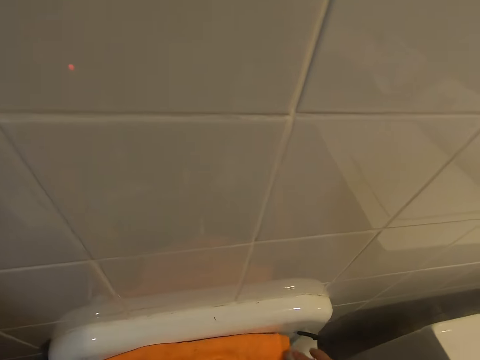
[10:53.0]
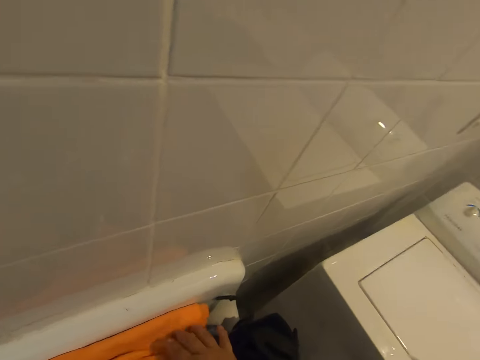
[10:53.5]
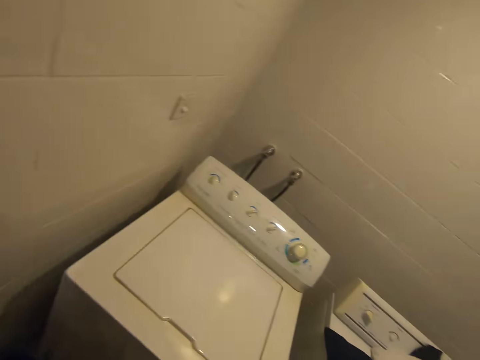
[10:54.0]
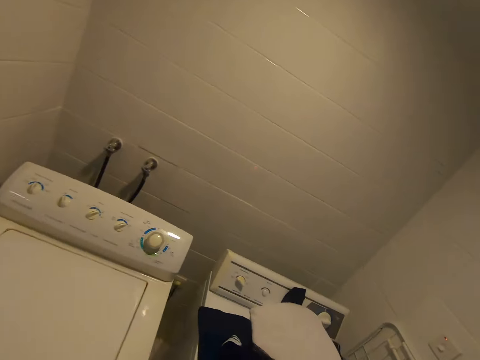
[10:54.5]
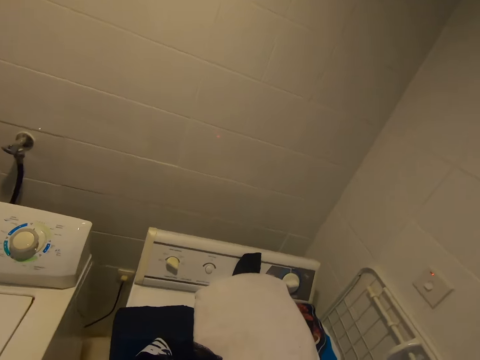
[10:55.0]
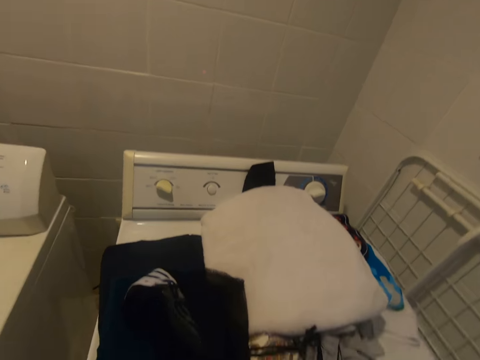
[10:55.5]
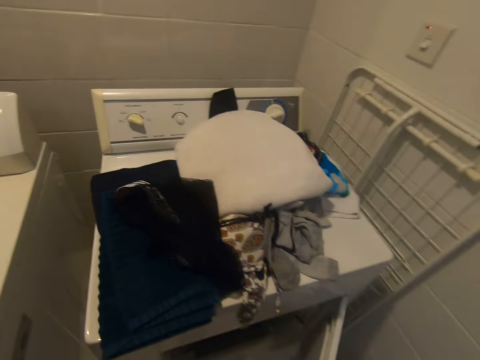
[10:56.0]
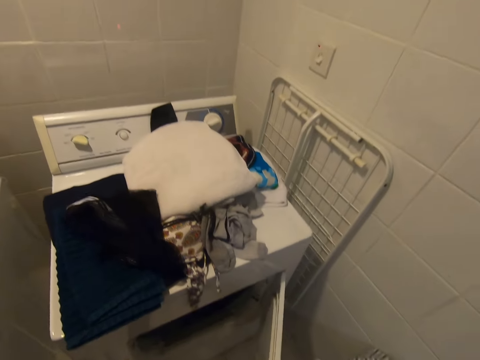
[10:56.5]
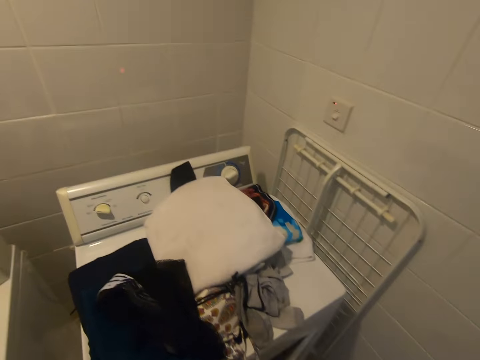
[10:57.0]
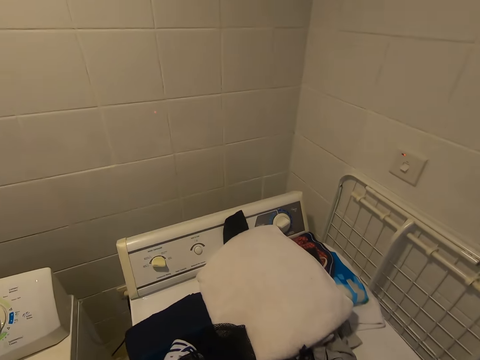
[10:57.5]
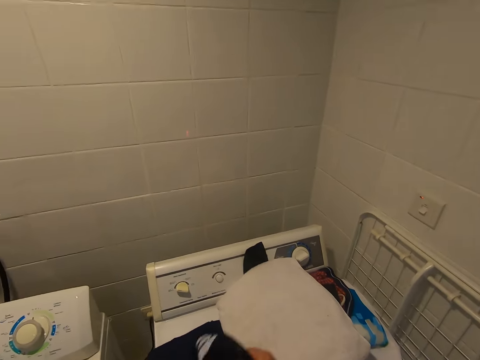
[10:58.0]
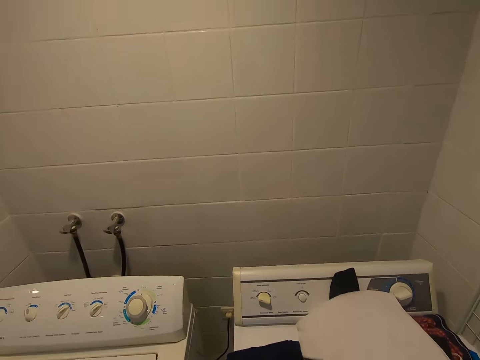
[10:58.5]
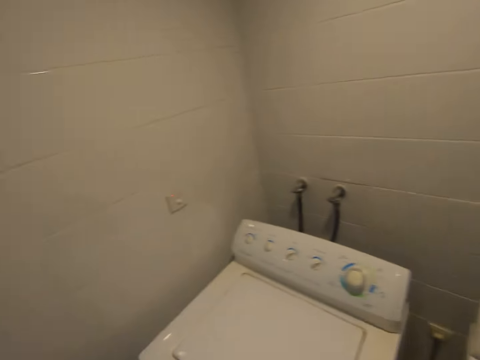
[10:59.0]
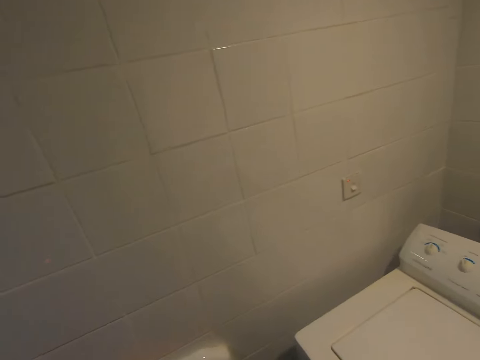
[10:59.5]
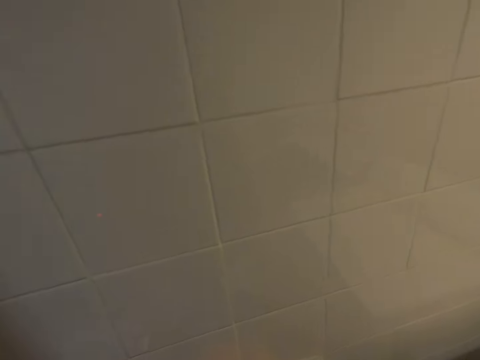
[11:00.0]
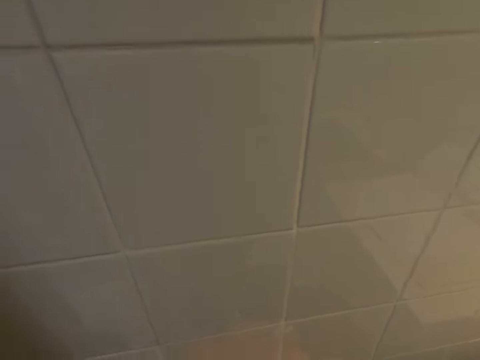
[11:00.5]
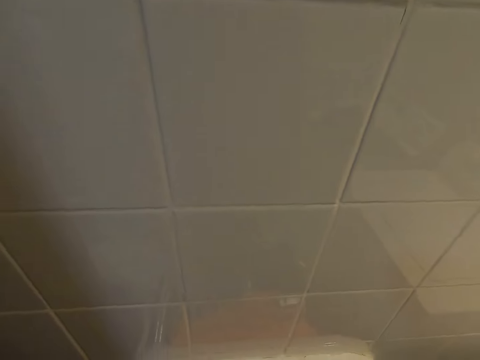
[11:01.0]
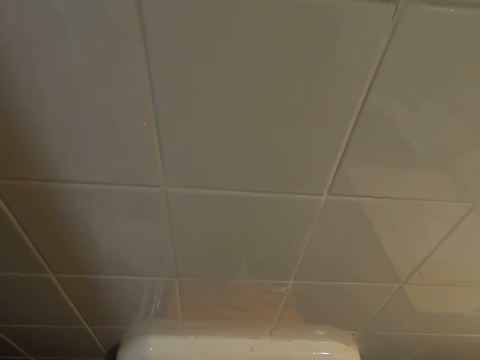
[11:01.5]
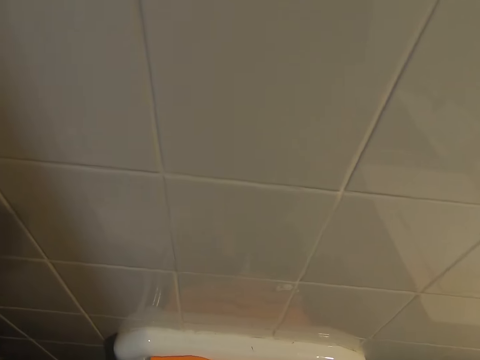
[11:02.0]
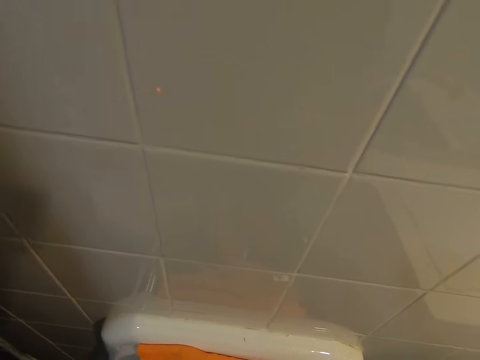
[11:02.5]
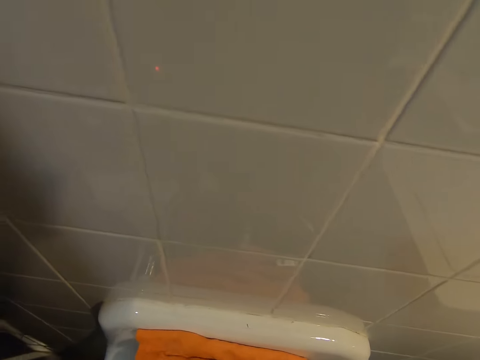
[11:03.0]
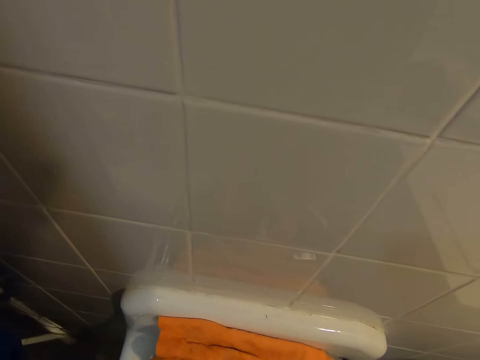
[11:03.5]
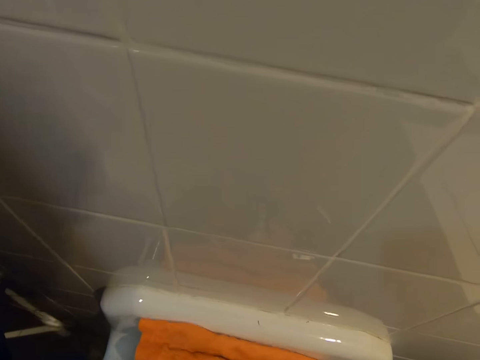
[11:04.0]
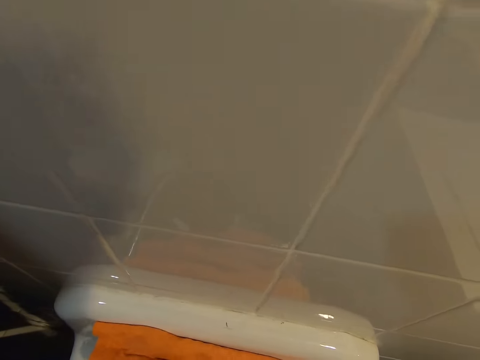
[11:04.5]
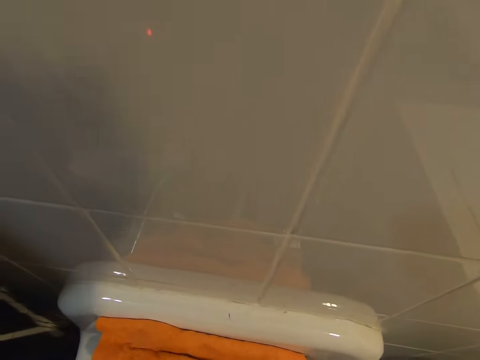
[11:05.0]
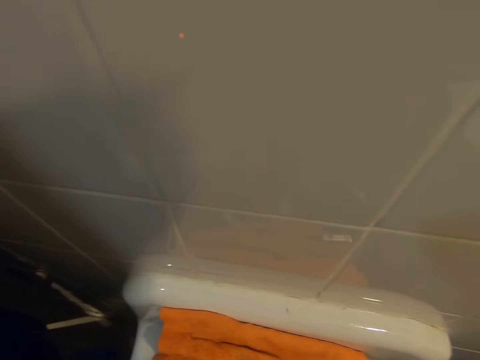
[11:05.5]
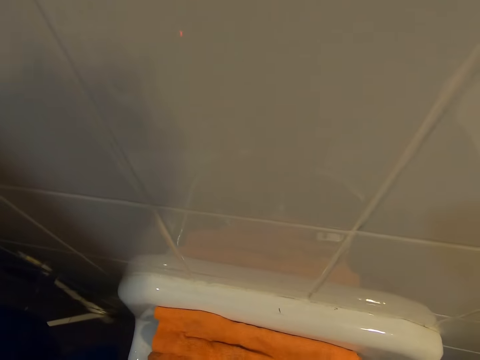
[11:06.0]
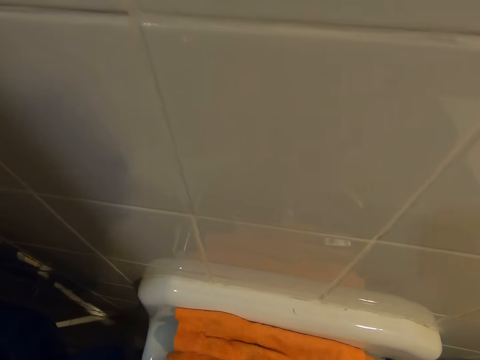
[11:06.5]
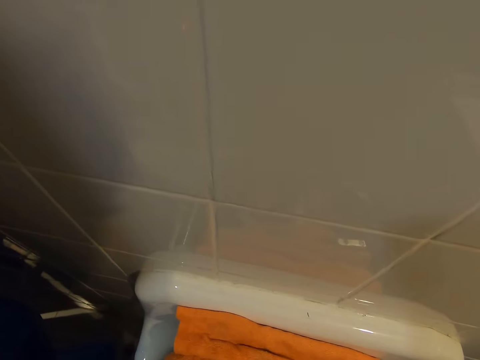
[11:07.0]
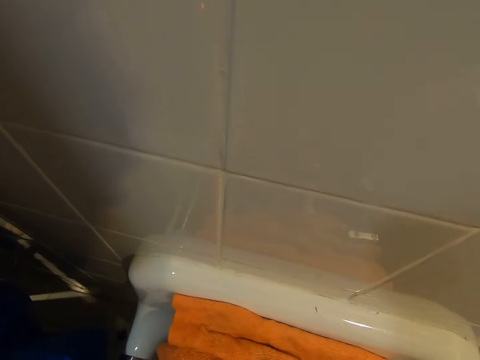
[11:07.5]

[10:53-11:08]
The camera wearer folds a cloth. They hang the cloth. They open a laundry machine or washing machine. They close the laundry machine. They lift a cloth from the washing machine. They place the cloth on the washing machine.

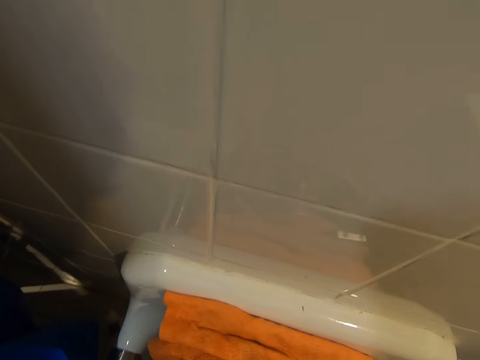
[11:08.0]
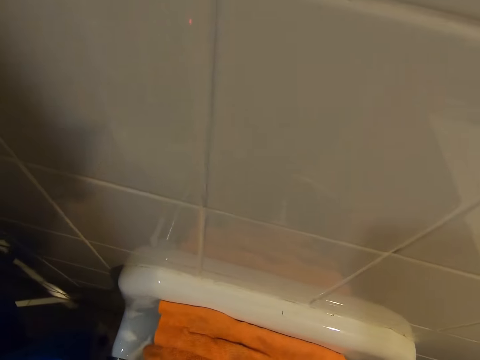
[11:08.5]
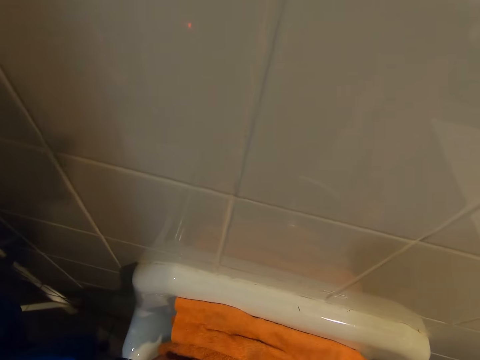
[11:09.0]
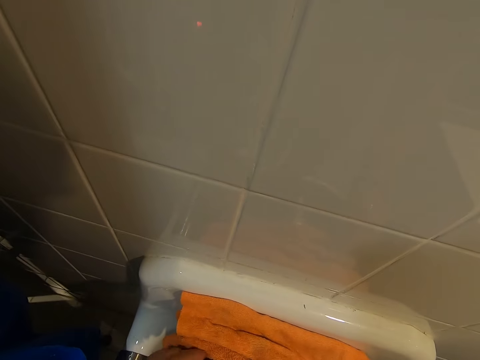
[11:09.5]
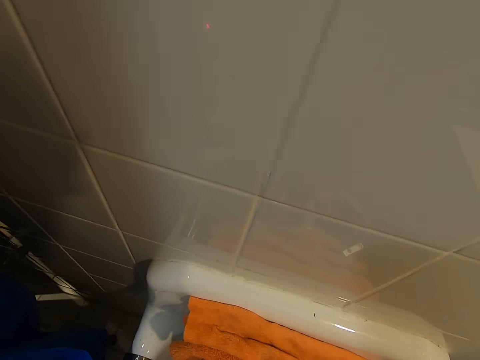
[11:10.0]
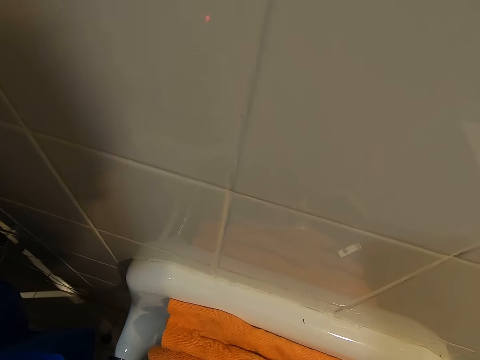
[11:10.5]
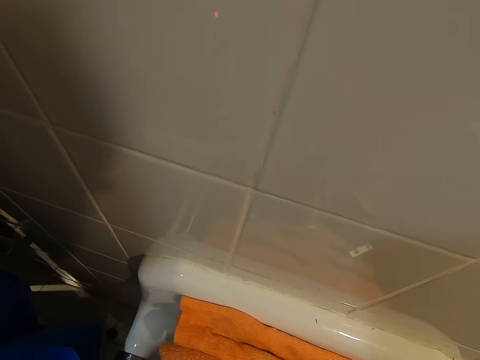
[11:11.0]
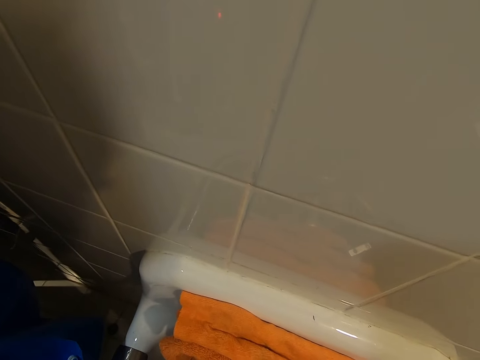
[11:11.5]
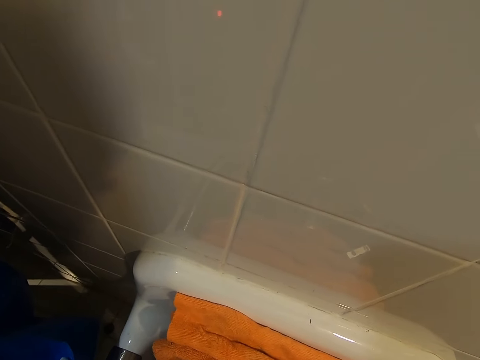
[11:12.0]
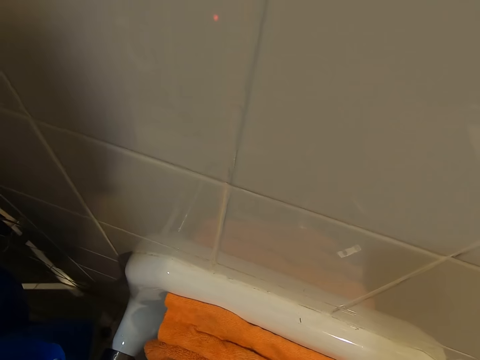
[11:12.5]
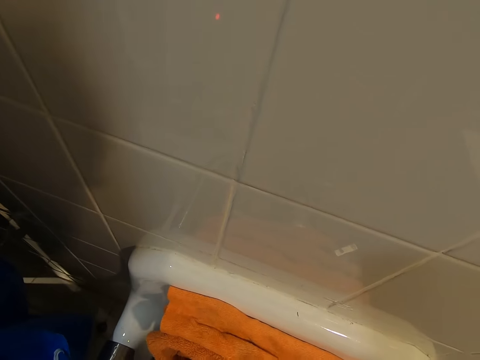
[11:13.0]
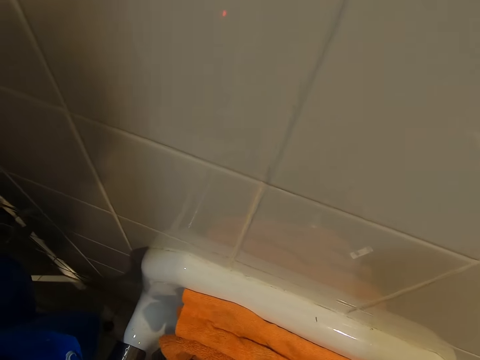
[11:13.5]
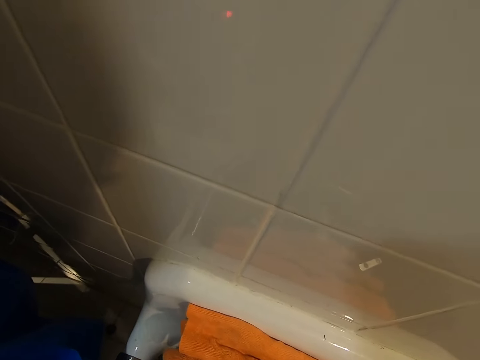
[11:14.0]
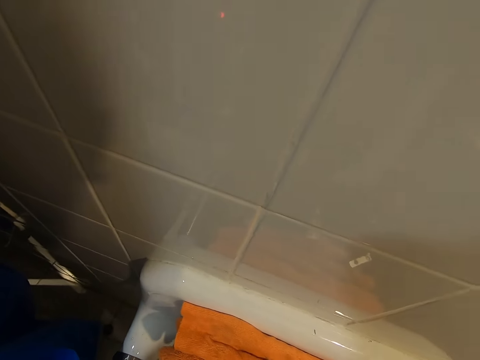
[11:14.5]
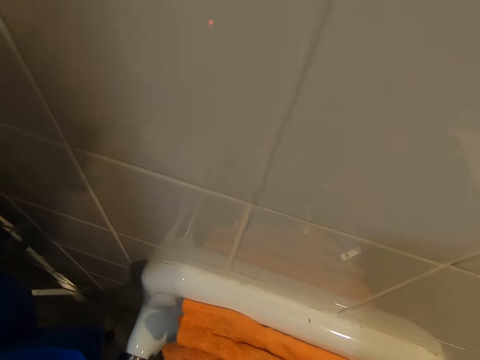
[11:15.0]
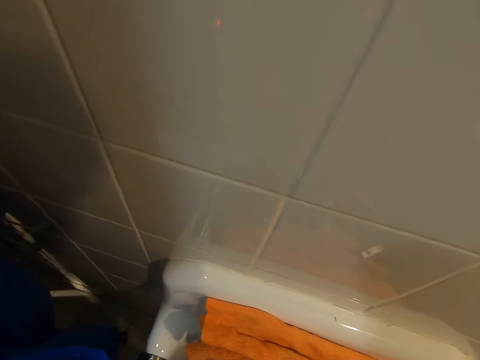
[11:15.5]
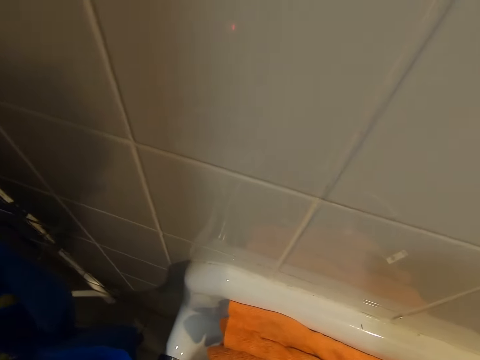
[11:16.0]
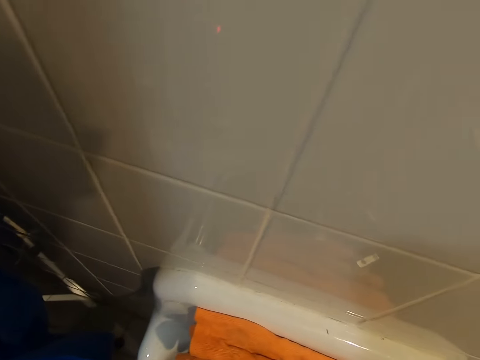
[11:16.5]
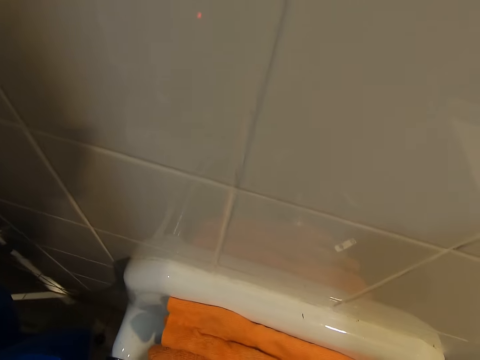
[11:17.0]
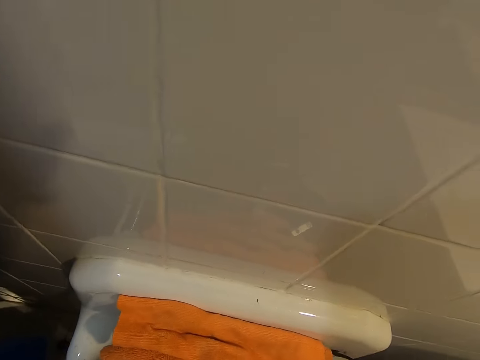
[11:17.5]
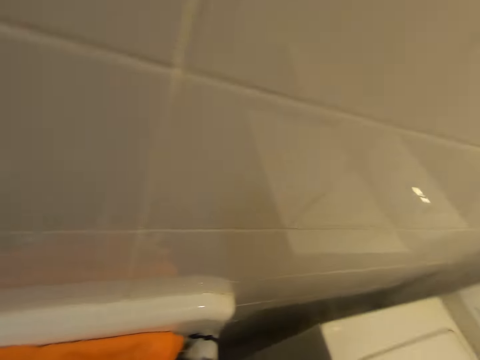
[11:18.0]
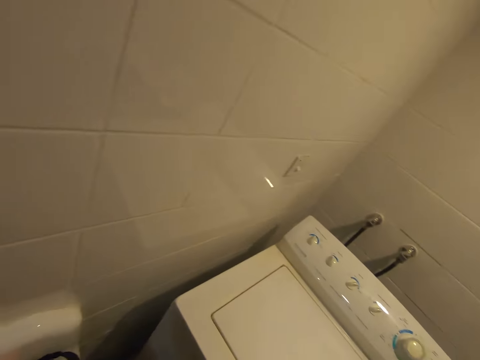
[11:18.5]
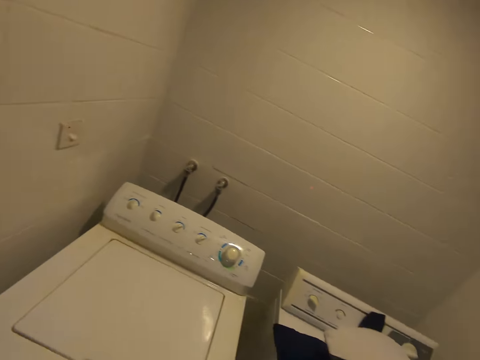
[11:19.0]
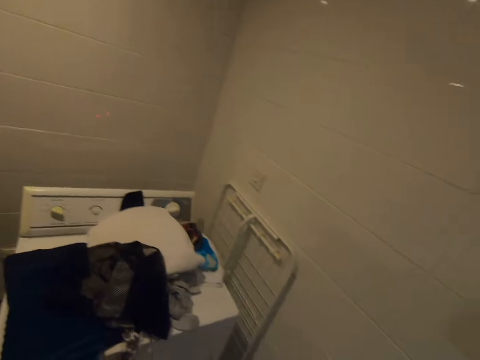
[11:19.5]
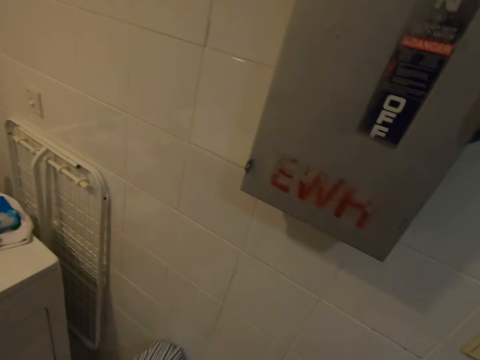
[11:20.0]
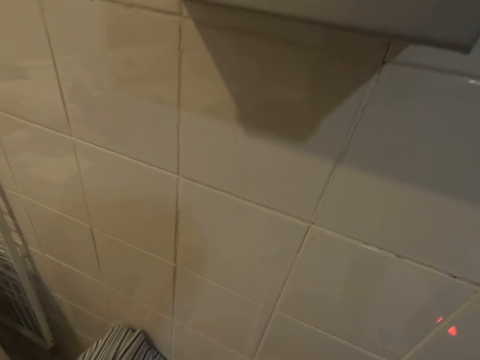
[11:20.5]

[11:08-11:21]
The camera wearer looks around the laundry room.
